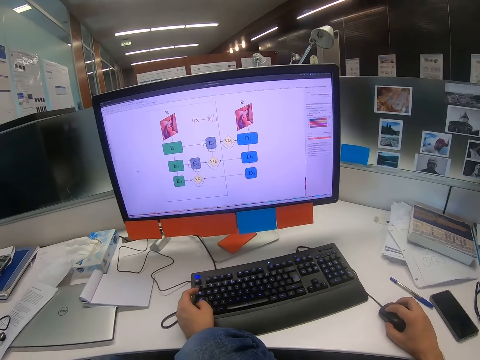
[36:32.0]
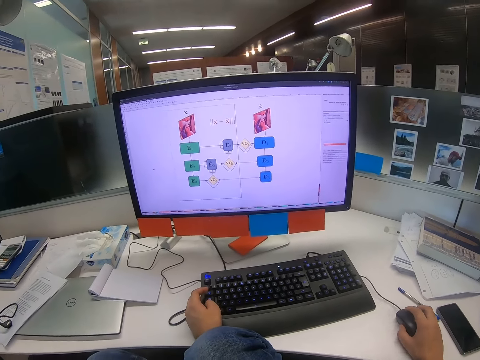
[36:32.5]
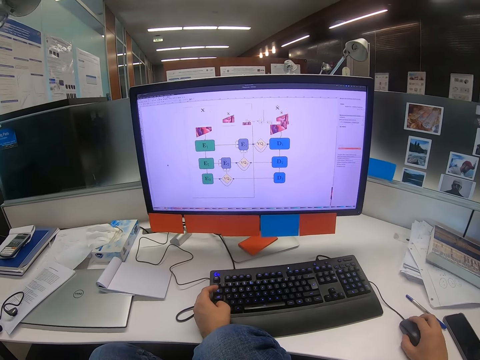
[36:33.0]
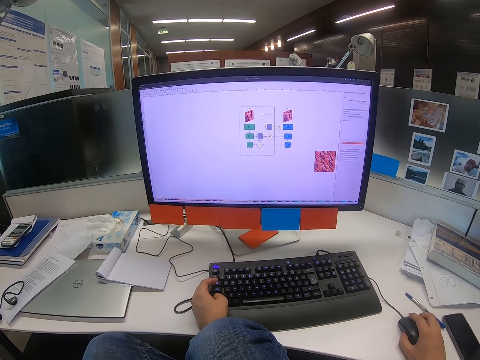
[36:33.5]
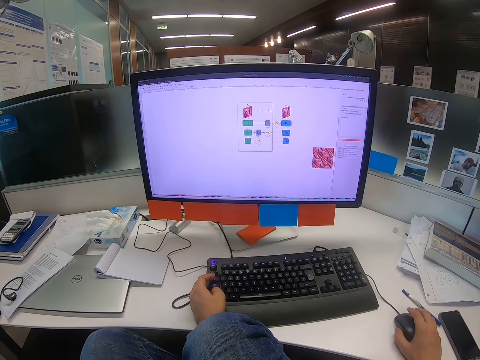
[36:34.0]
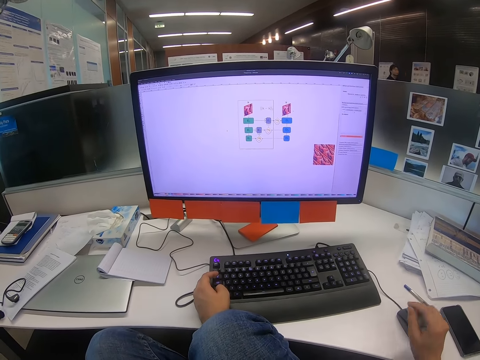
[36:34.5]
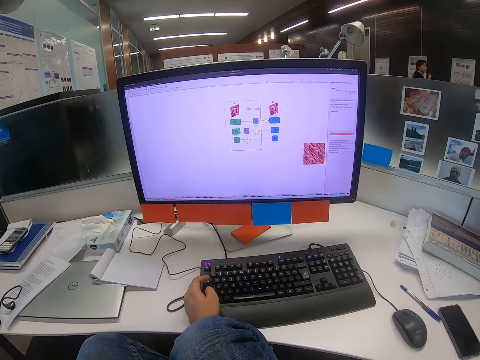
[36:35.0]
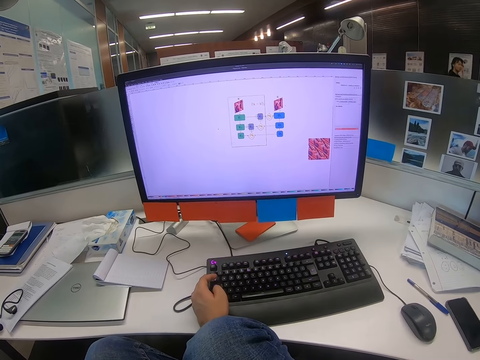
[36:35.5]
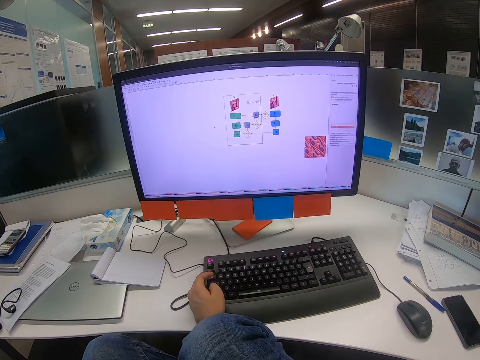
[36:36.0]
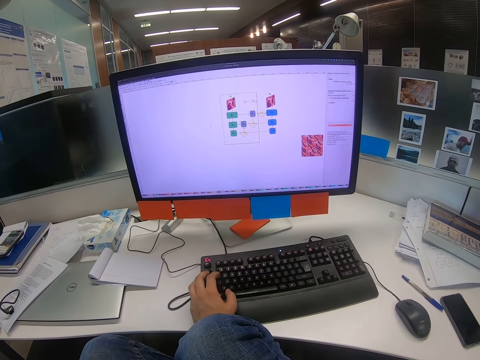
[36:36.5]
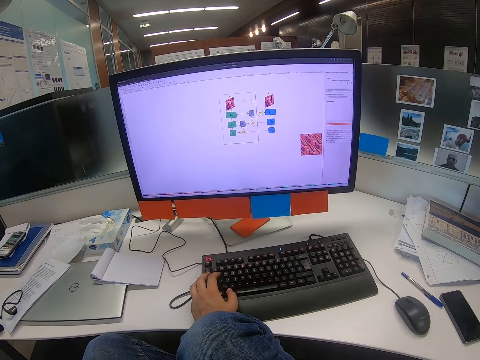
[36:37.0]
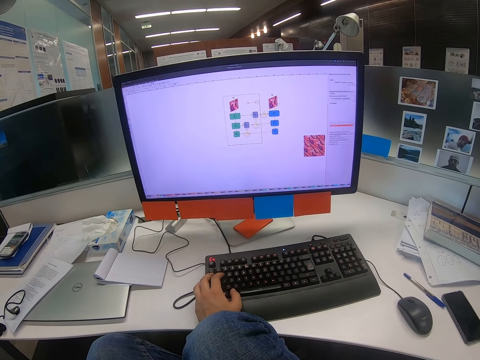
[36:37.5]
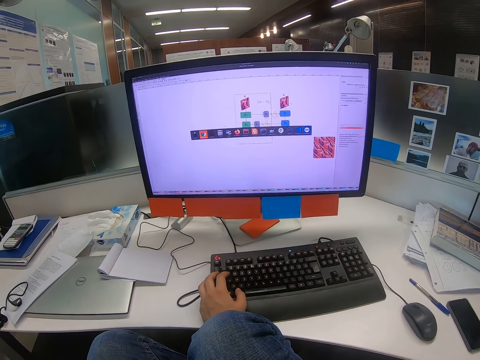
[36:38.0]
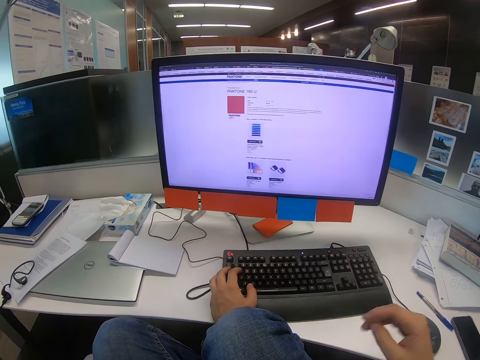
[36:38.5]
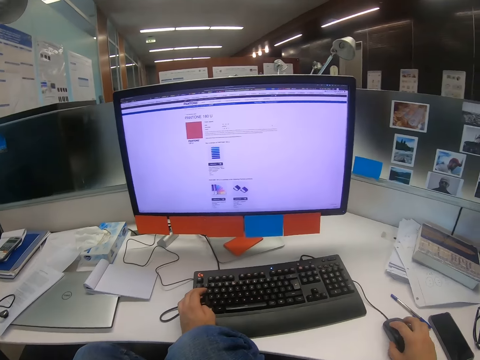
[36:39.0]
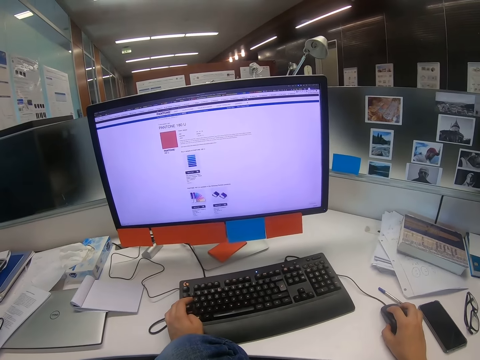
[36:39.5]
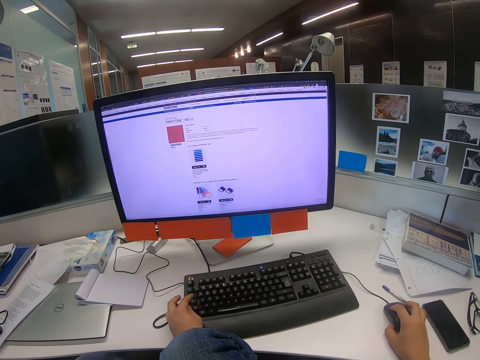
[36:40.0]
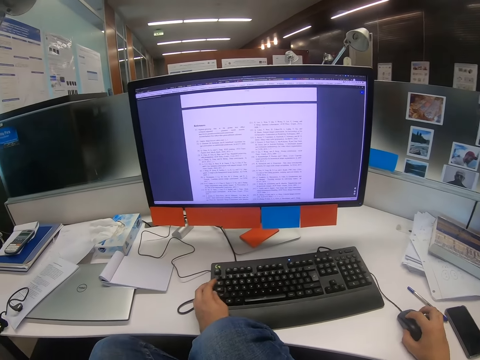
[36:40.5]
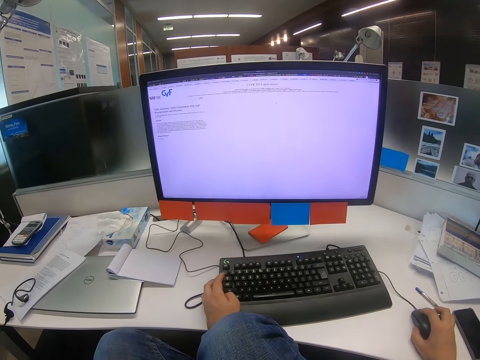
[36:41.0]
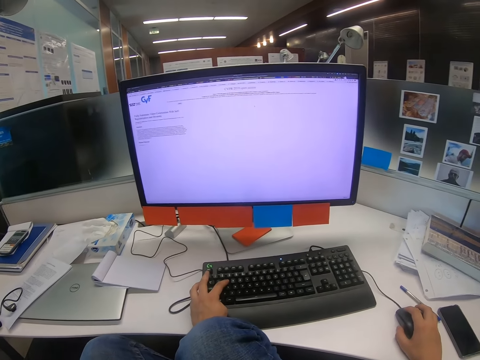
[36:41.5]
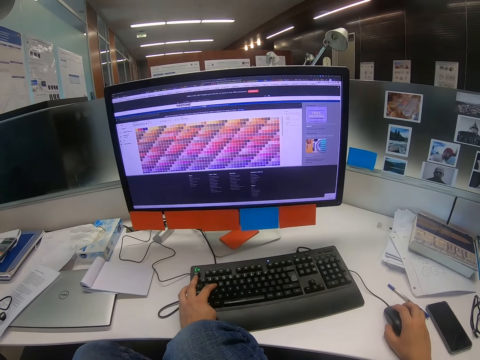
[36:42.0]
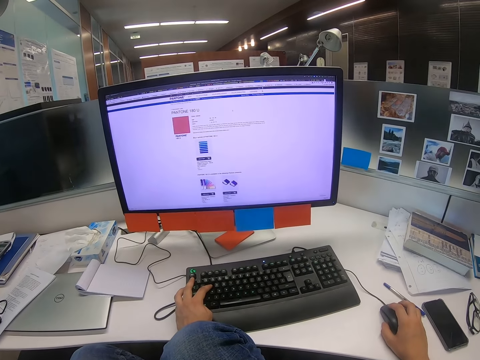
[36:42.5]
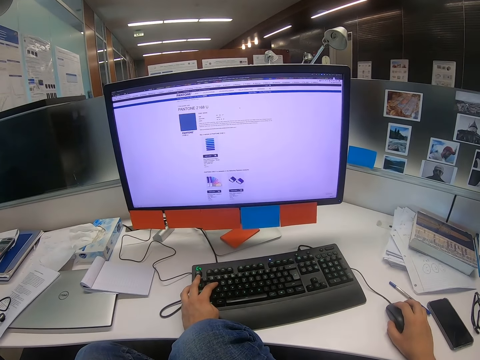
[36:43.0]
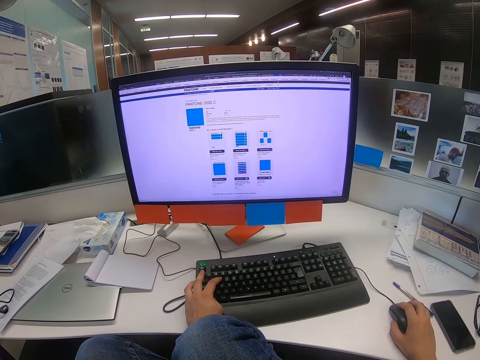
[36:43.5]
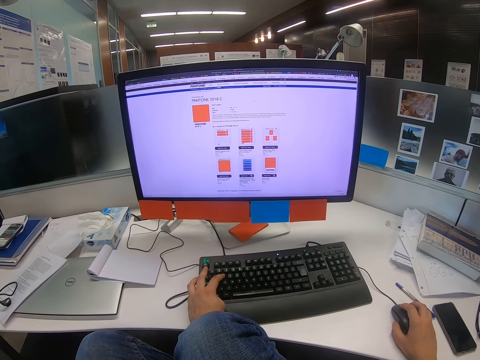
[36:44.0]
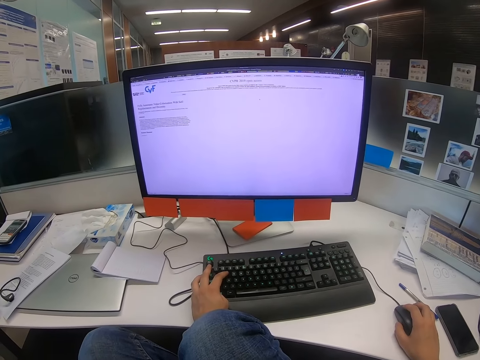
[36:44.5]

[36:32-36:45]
The camera wearer releases the mouse from the right hand. He lifts his right hand. He types on the keyboard with his left hand. He moves his right hand. He moves the mouse with the right hand. He types on the keyboard with his left hand.

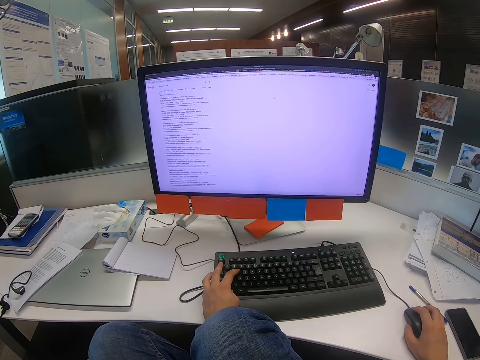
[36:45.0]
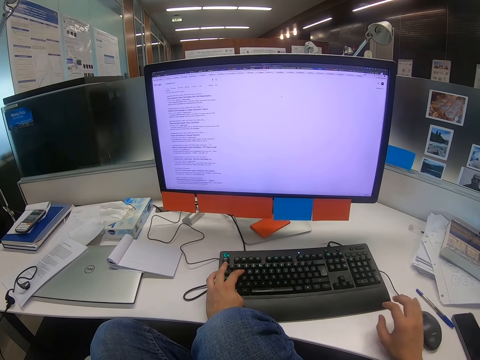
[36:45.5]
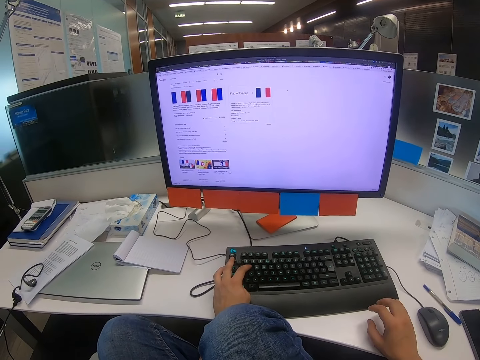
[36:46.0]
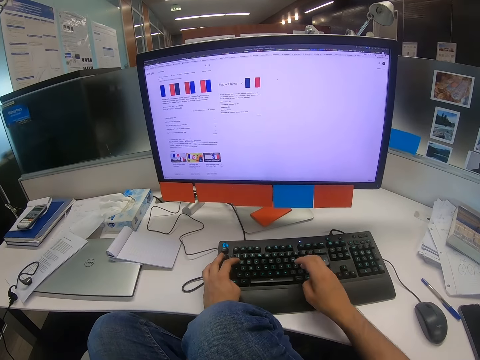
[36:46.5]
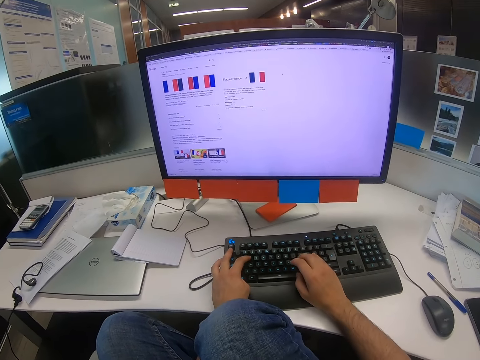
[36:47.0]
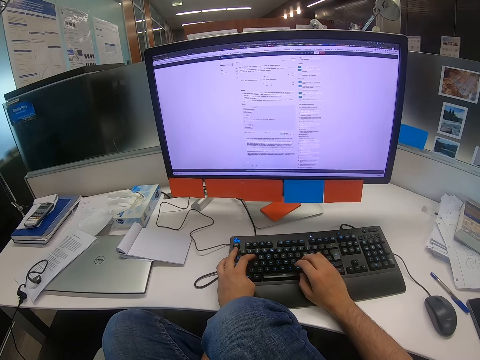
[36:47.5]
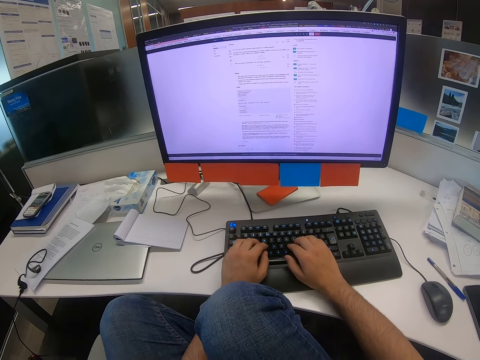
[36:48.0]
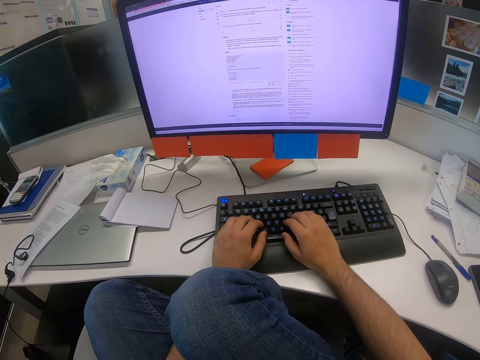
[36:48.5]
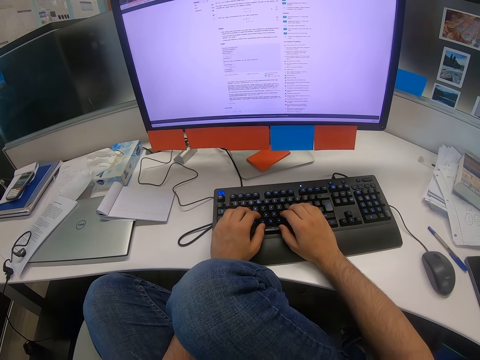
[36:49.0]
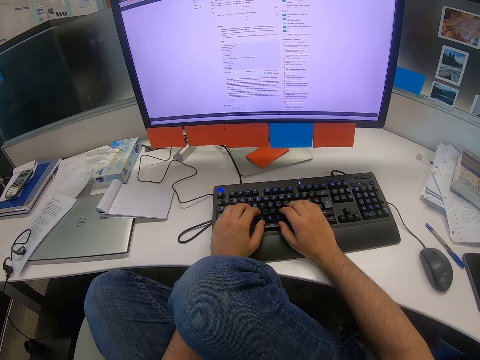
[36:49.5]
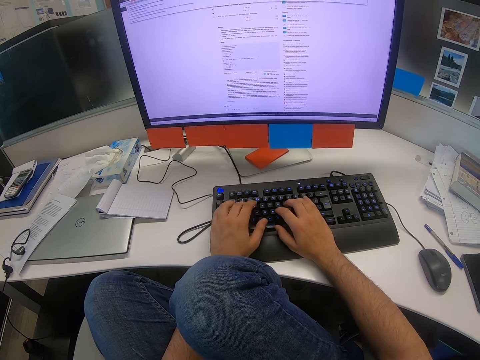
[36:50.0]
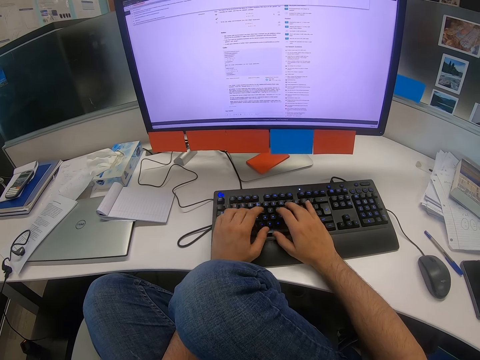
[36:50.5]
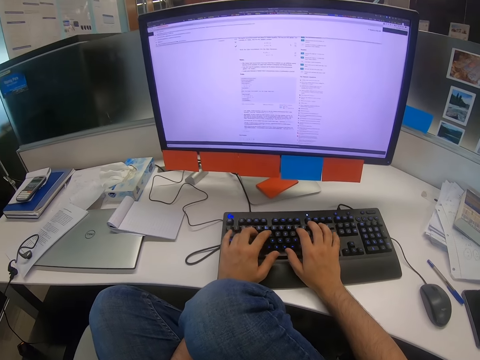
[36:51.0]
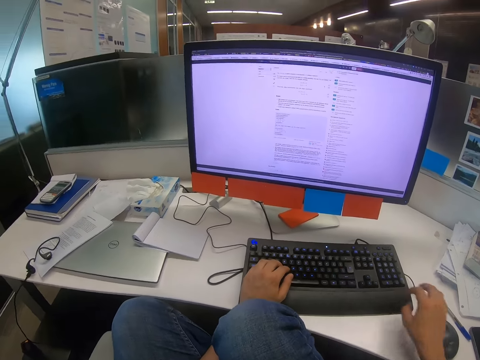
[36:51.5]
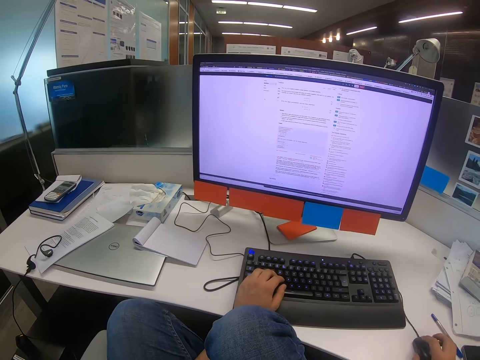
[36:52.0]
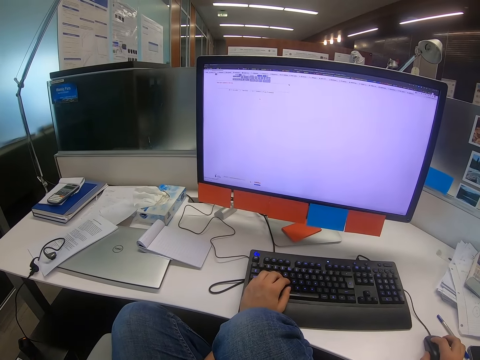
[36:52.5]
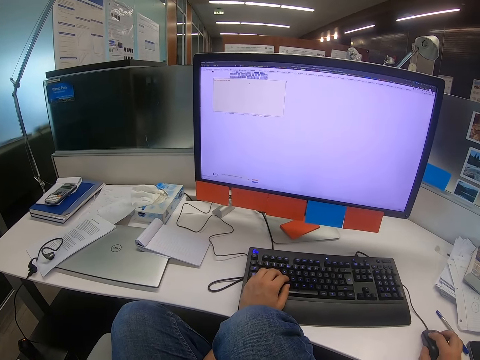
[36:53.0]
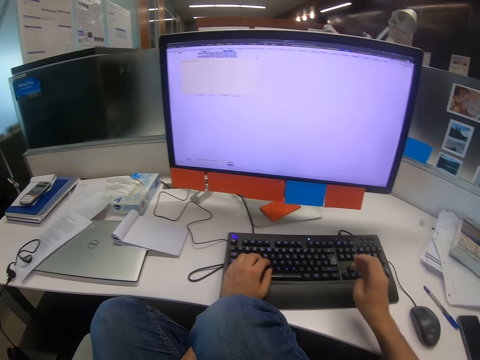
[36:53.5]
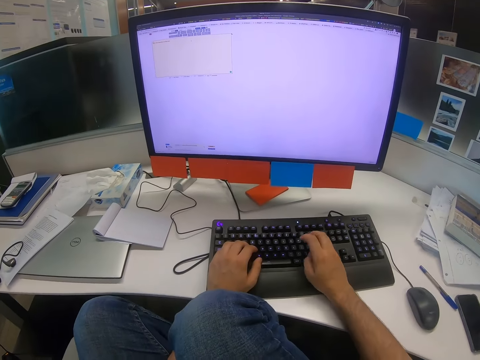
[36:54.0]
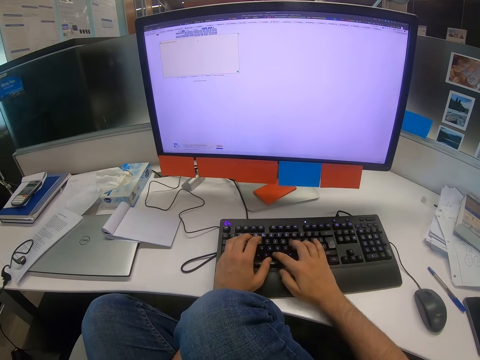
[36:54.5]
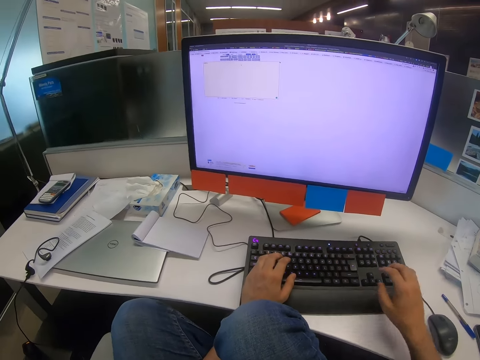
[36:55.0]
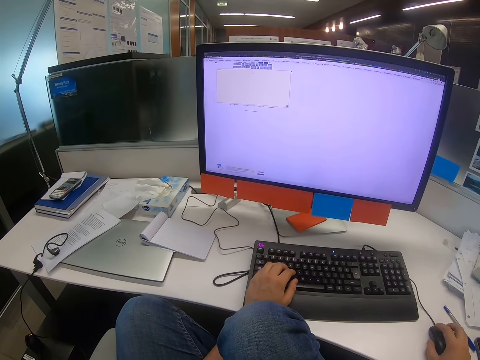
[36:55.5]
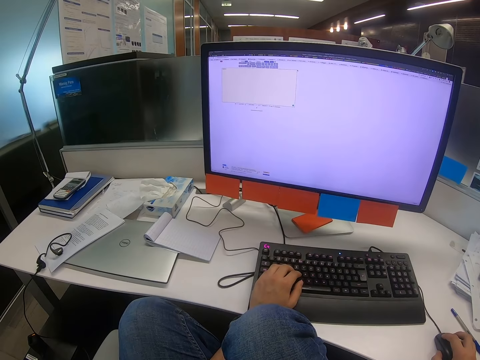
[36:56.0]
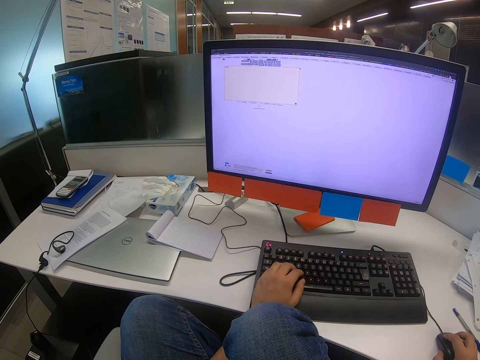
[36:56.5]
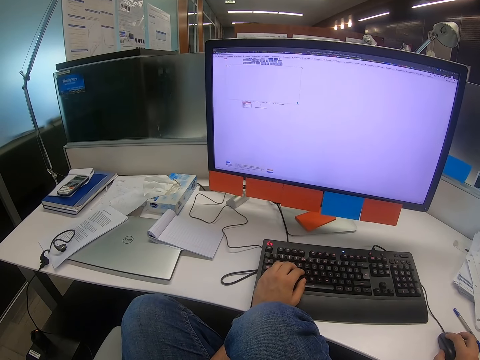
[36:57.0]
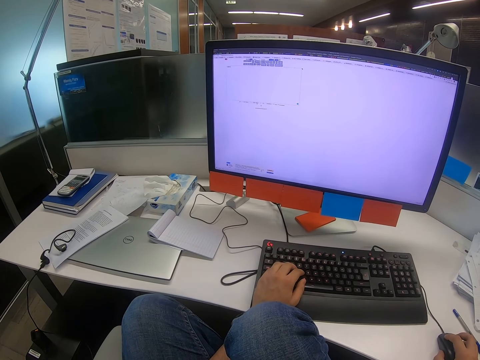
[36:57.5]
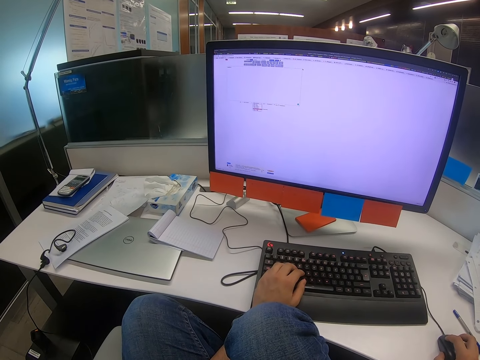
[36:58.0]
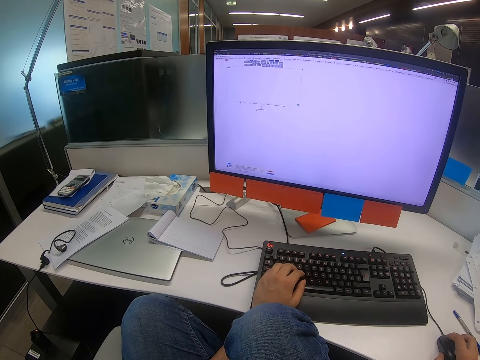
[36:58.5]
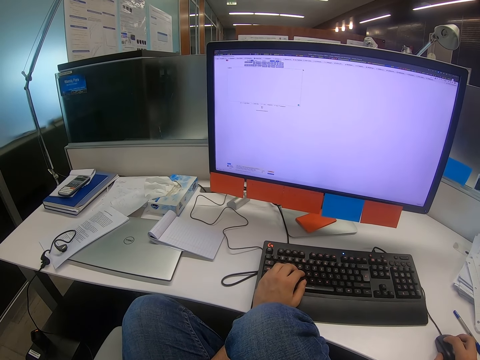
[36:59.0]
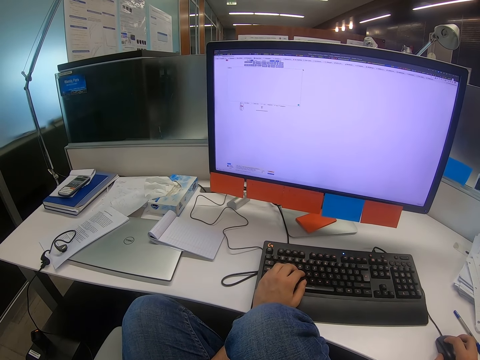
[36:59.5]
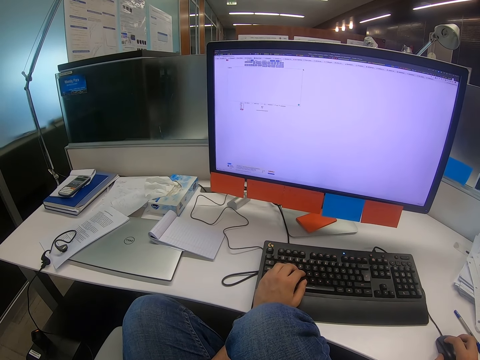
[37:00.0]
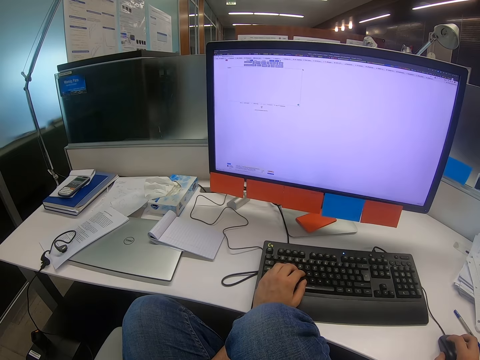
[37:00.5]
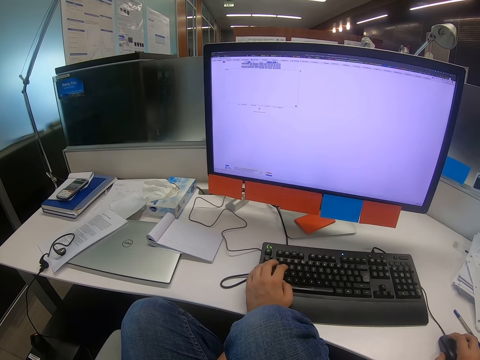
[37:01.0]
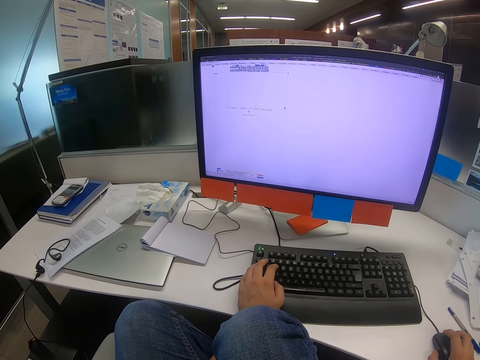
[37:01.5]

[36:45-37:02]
The camera wearer releases the mouse from the right hand. He types on the keyboard with his right hand. He types on the keyboard. He moves the mouse with the right hand. He releases the mouse from the right hand. He types on the keyboard. He releases the keyboard from the right hand. He moves the mouse with the right hand.
